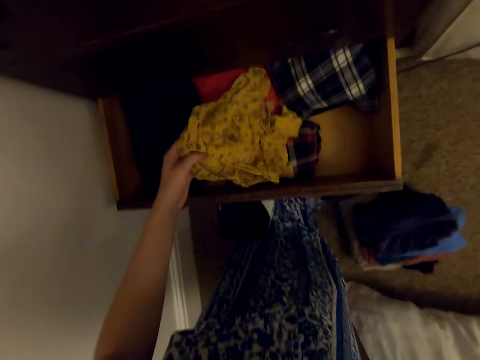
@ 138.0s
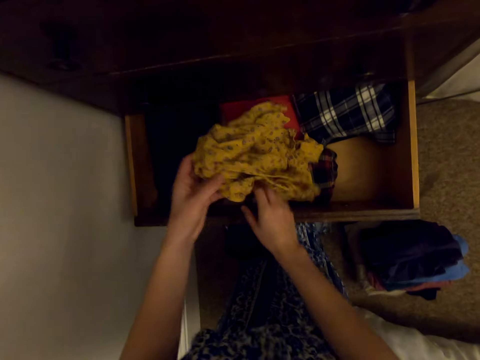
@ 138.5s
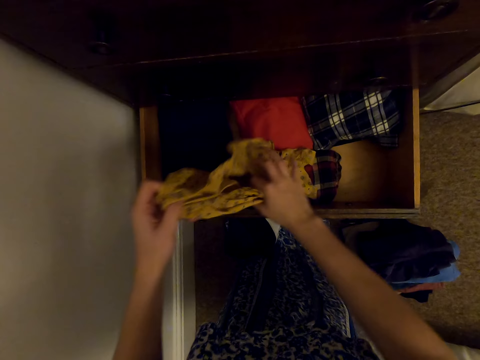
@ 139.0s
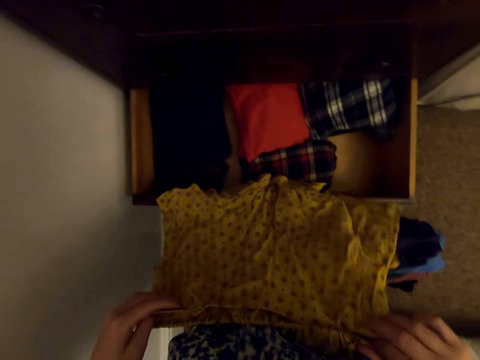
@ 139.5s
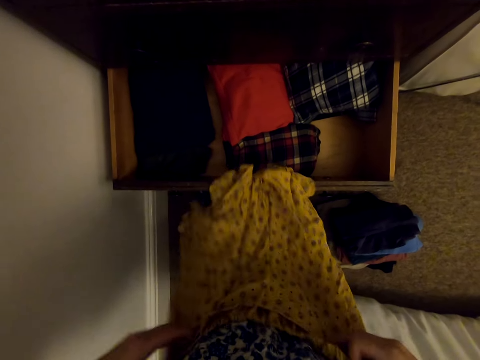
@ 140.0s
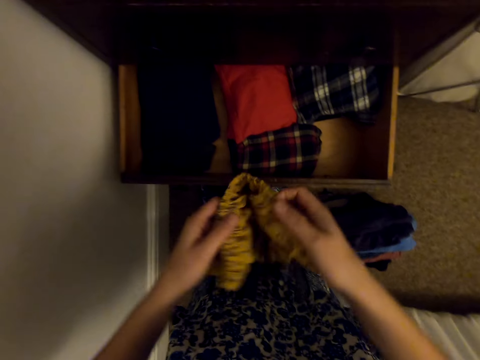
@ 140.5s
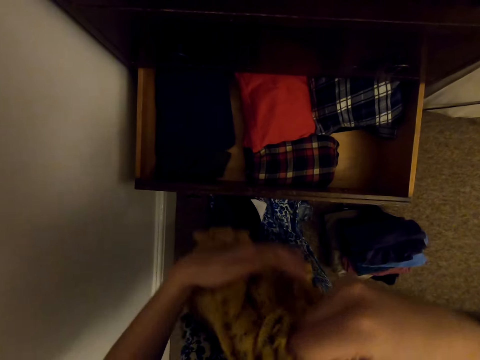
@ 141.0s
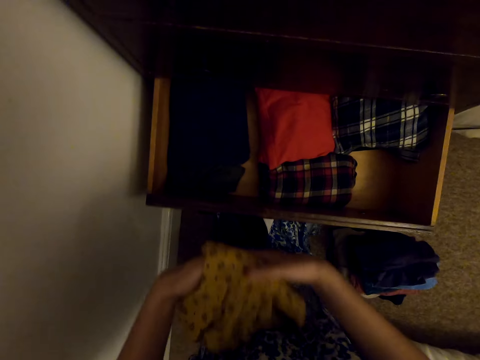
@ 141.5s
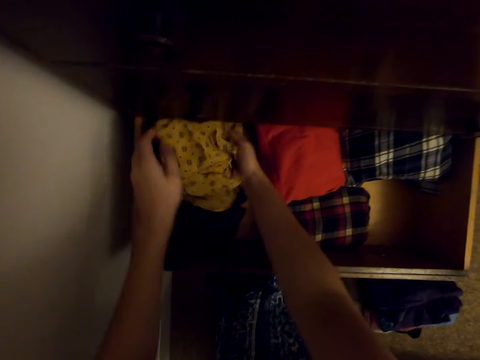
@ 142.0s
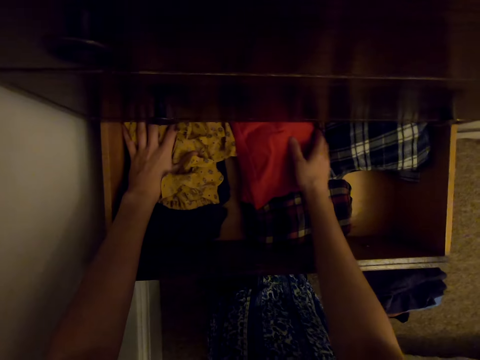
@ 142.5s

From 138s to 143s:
The camera wearer picks up the cloth from the drawer. They fold the cloth and put the cloth in the drawer.

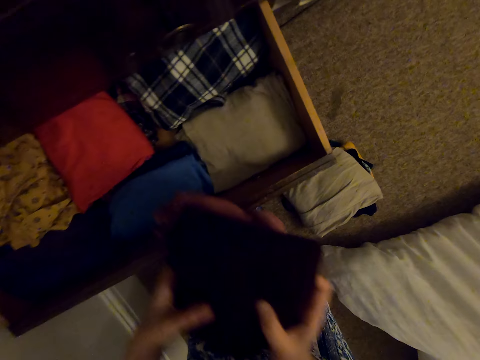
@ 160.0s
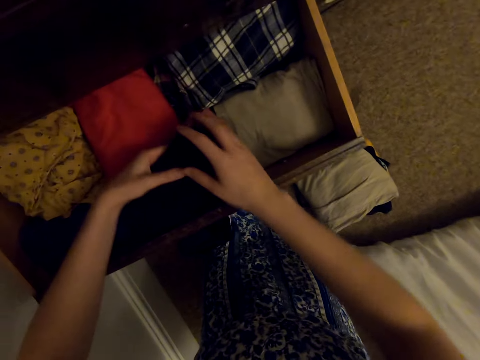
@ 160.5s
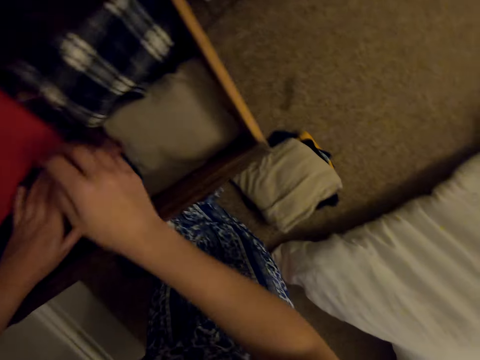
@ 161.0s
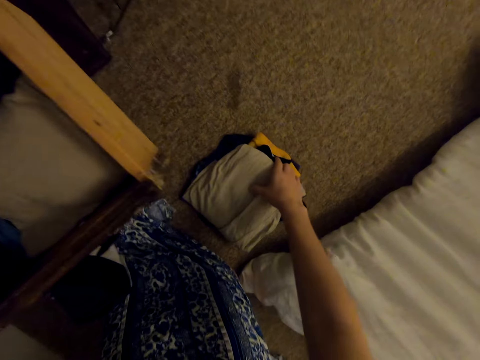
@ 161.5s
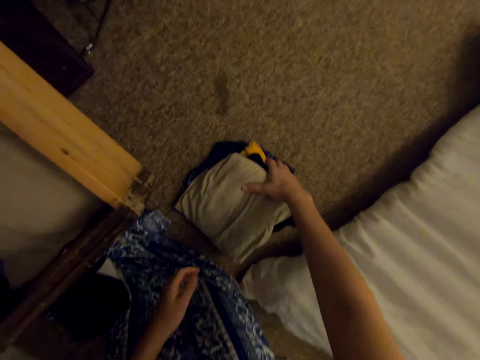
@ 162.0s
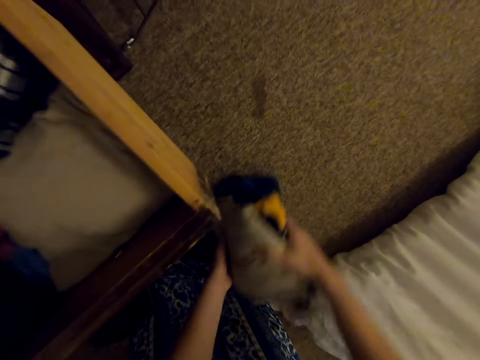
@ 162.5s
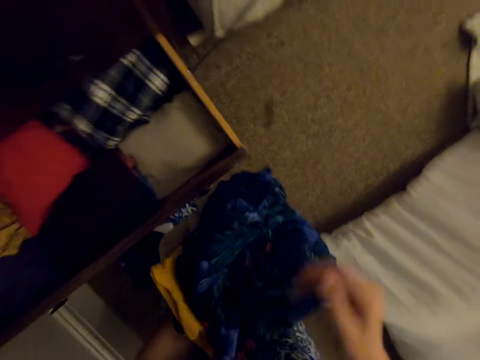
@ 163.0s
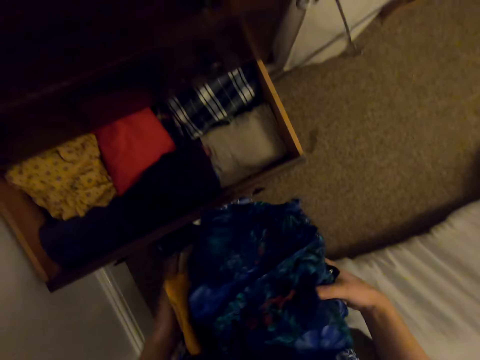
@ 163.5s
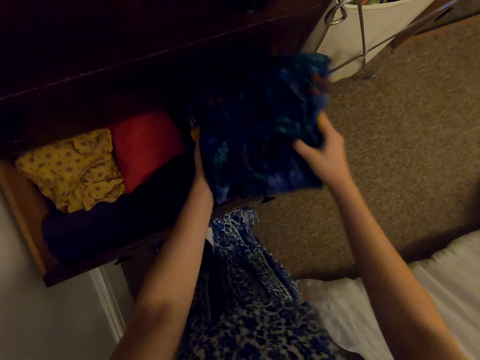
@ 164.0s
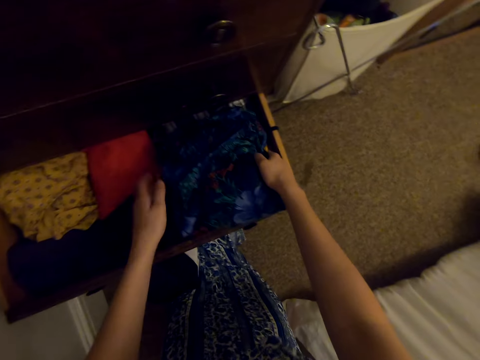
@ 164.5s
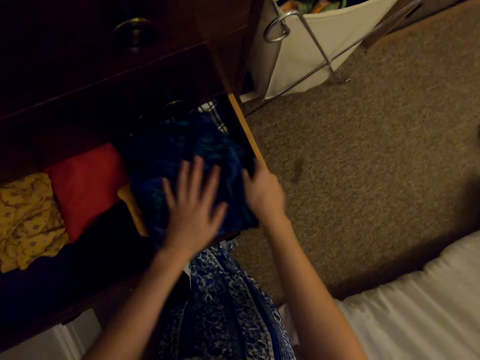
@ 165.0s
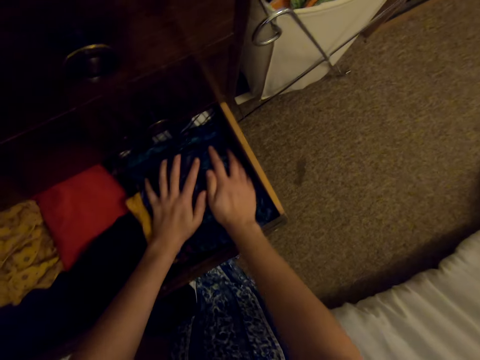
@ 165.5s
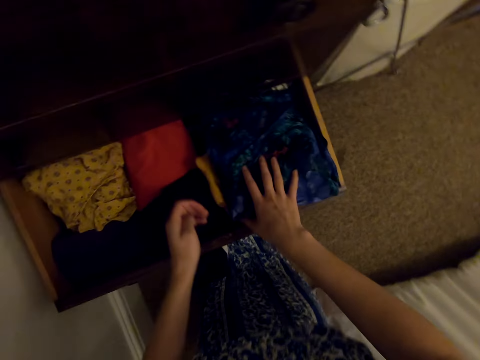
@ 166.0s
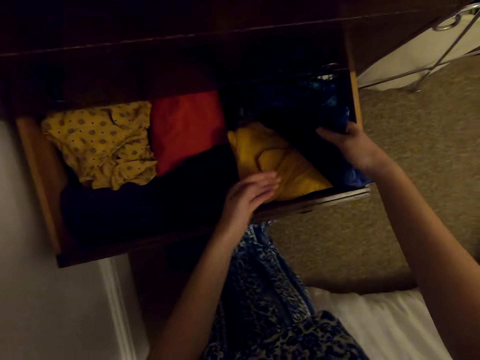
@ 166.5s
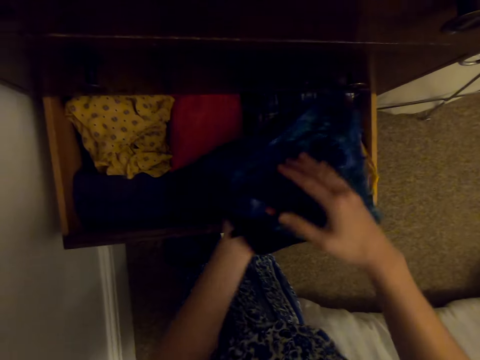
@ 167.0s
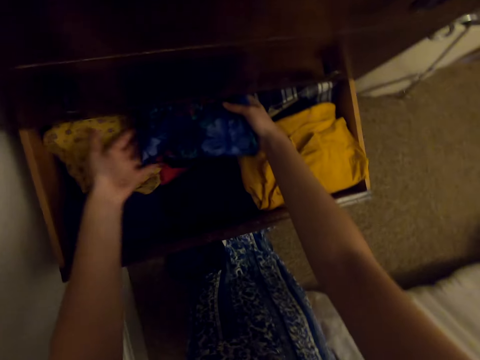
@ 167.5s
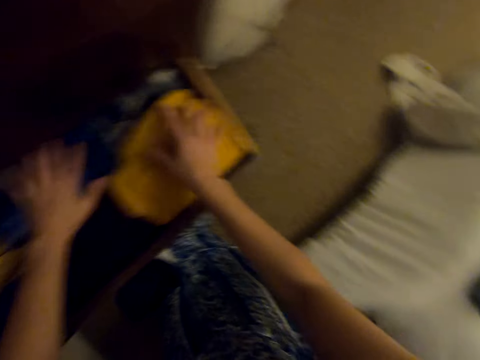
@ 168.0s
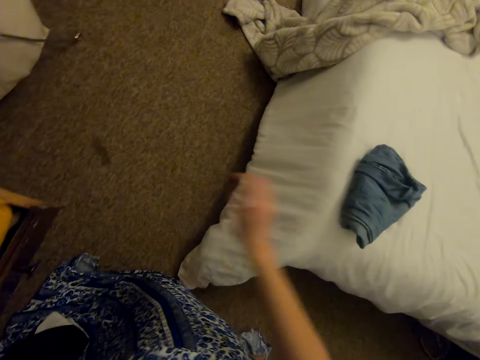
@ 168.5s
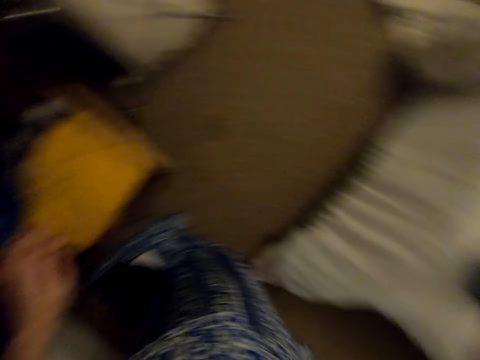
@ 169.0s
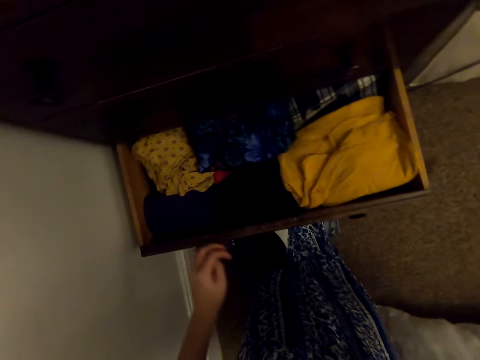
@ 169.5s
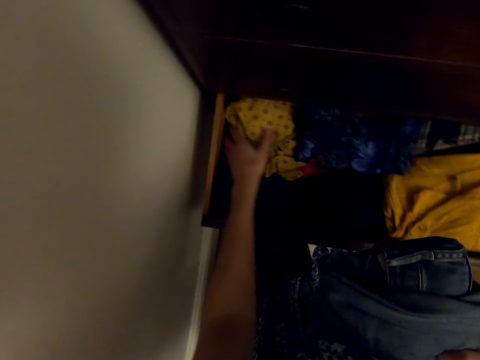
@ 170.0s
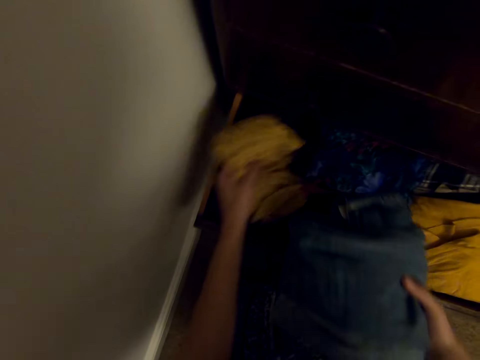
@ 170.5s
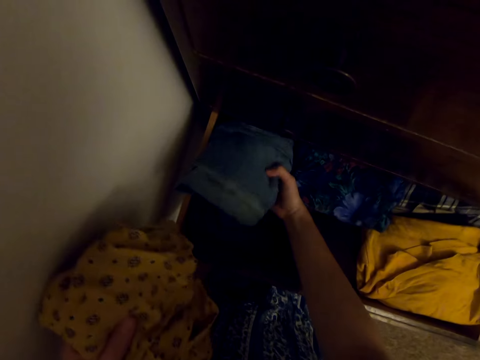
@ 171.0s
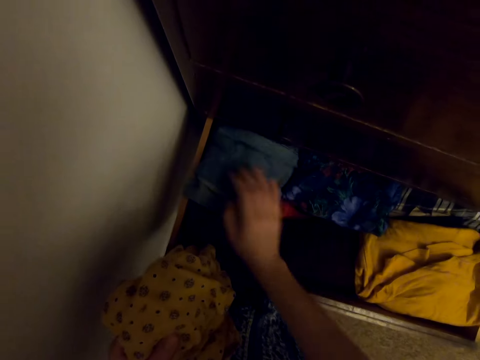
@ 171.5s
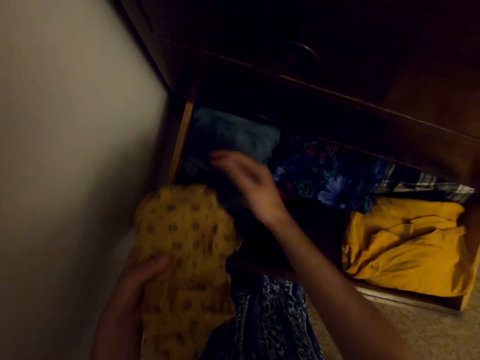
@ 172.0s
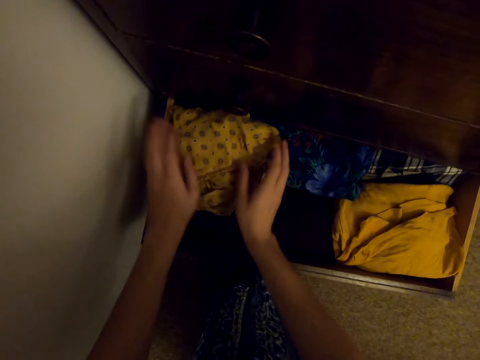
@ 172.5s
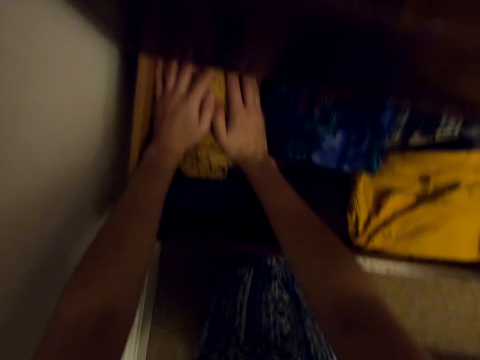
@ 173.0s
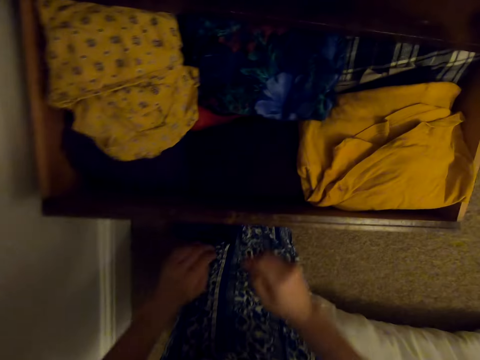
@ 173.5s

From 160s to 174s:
The camera wearer puts the clothes in the drawer. They pick up the clothes from the floor. They put the clothes in the drawer. They look around. They pick up the cloth on the bed. They pick up the cloth in the drawer. They put the cloth in the drawer.

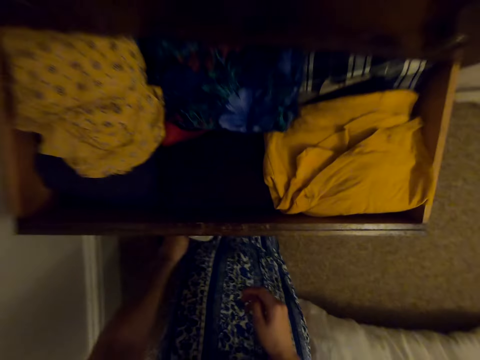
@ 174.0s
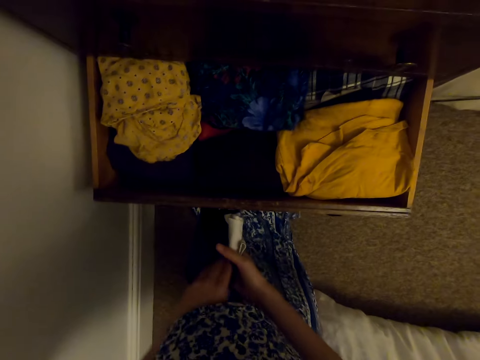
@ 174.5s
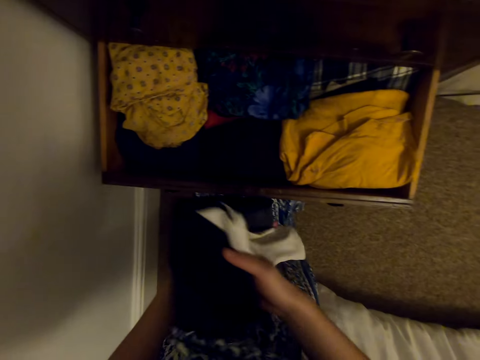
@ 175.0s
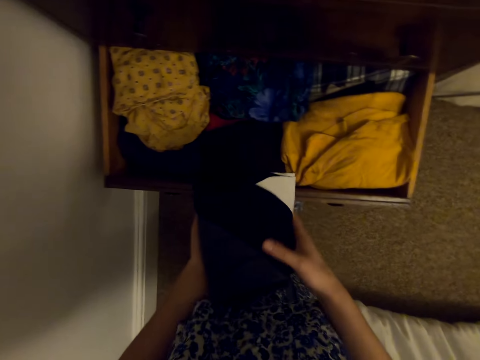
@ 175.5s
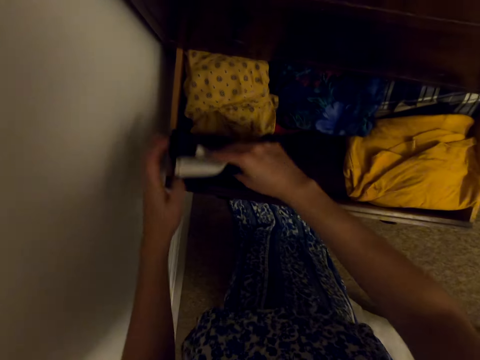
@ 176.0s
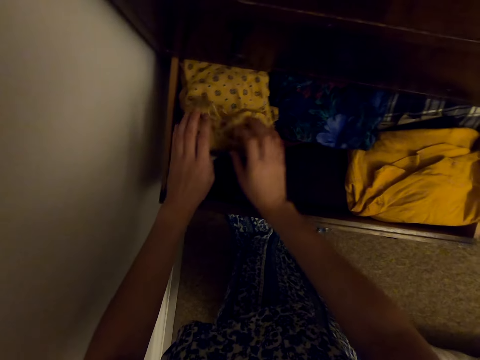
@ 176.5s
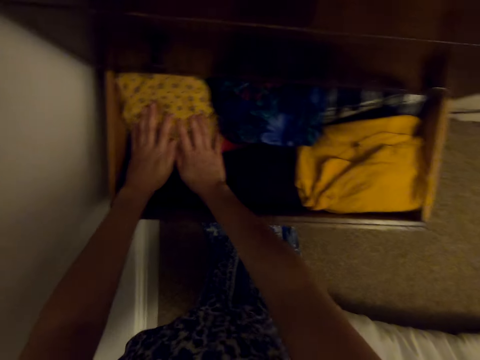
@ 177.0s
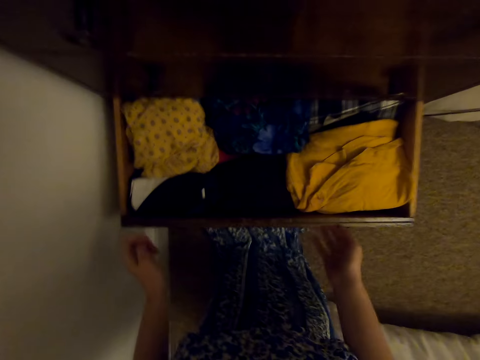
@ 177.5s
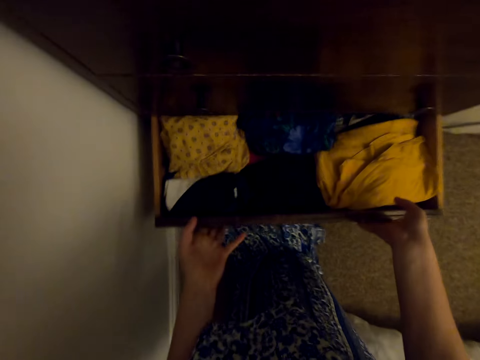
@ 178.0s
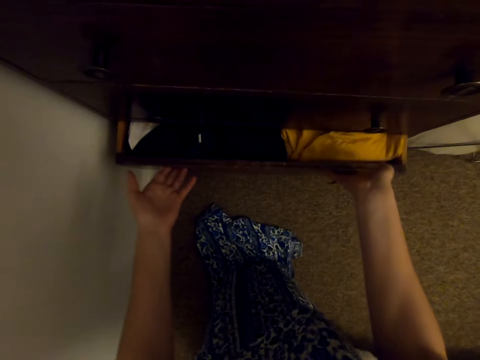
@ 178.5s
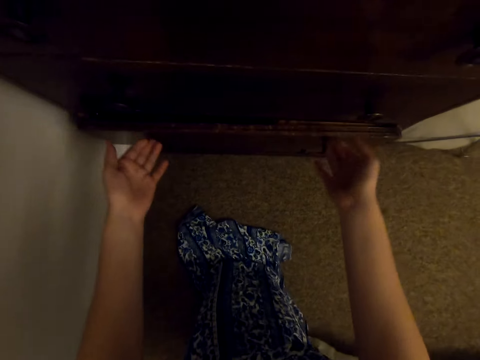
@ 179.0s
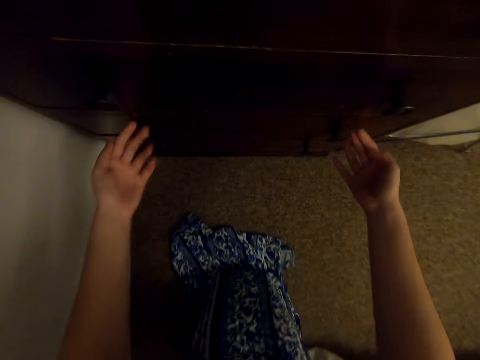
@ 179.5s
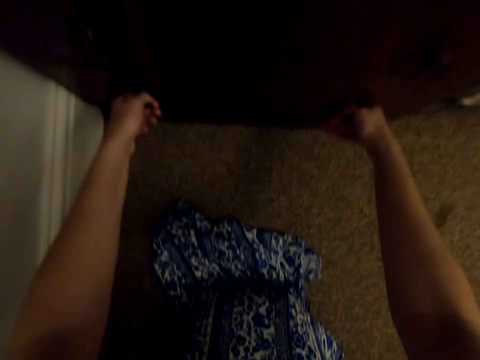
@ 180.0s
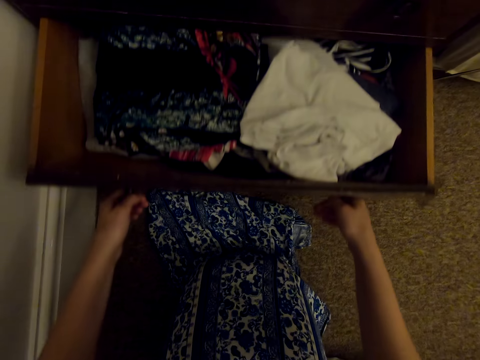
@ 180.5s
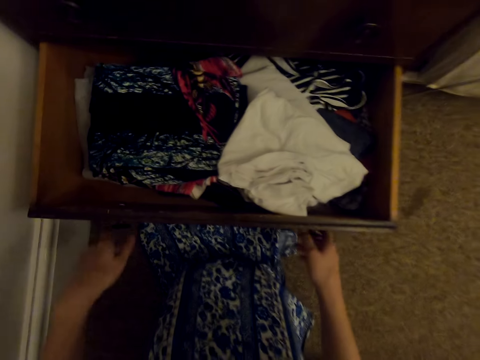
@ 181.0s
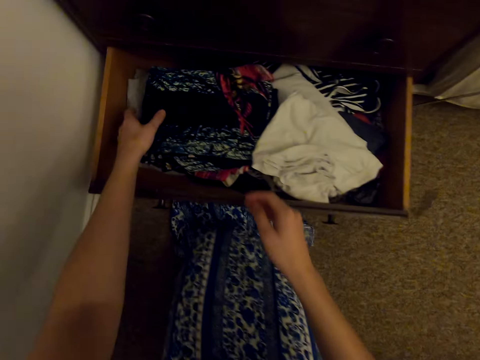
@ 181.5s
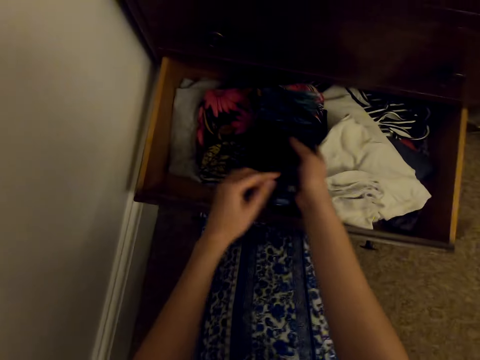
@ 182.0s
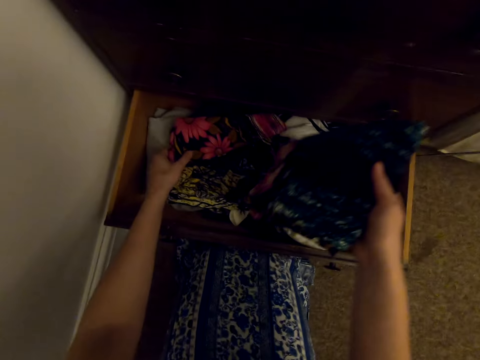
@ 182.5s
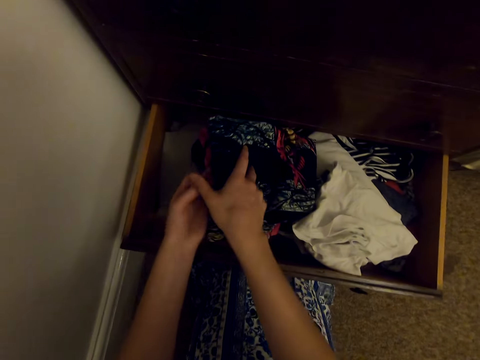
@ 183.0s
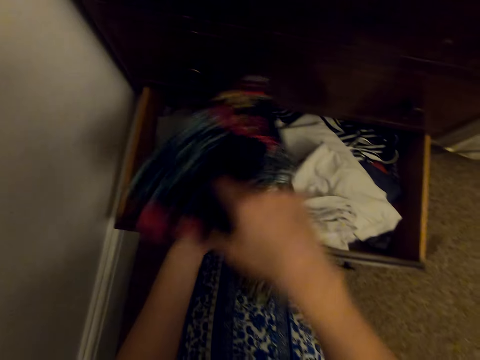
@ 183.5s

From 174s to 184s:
The camera wearer picks up the cloth. They put the cloth in the drawer. They close the drawer. They put the cloth in the drawer again. They open the drawer. They pick up the cloth from the drawer.
